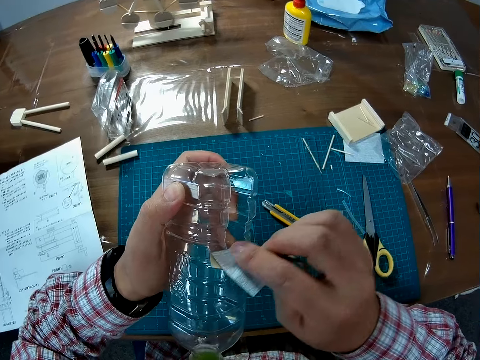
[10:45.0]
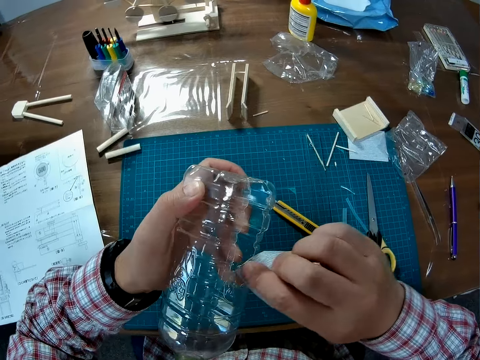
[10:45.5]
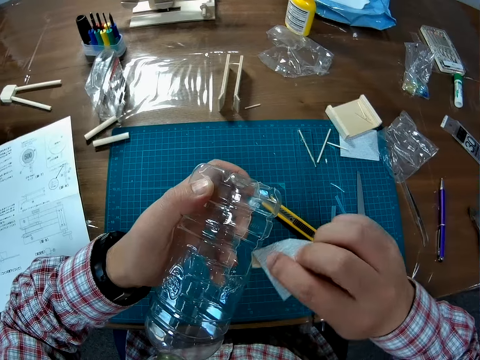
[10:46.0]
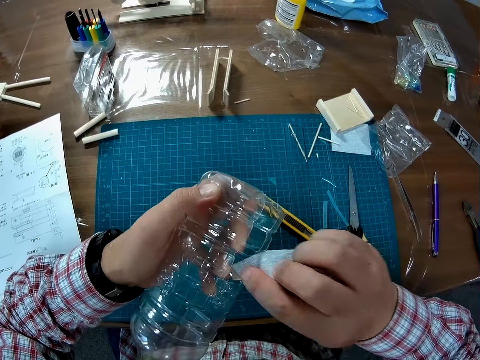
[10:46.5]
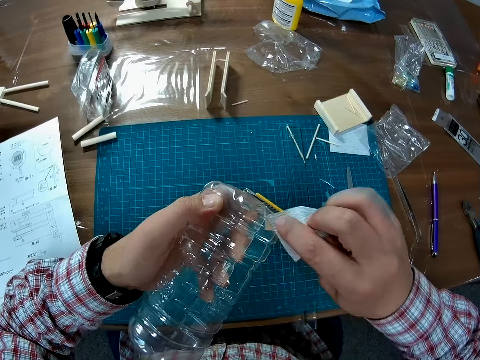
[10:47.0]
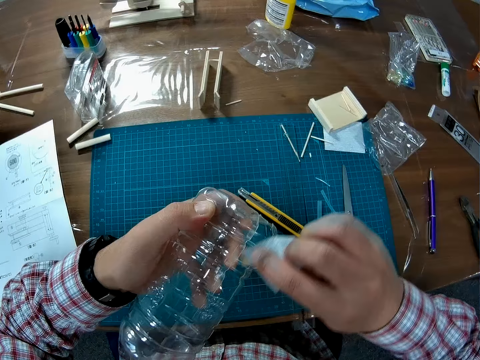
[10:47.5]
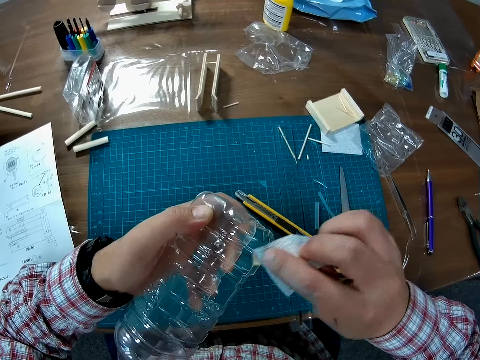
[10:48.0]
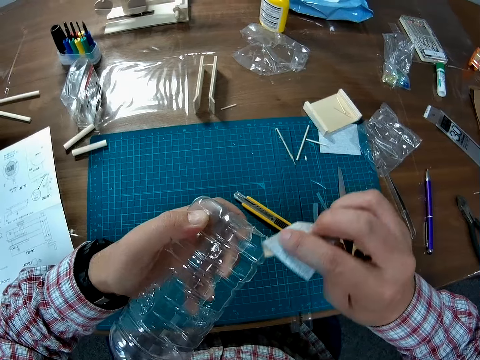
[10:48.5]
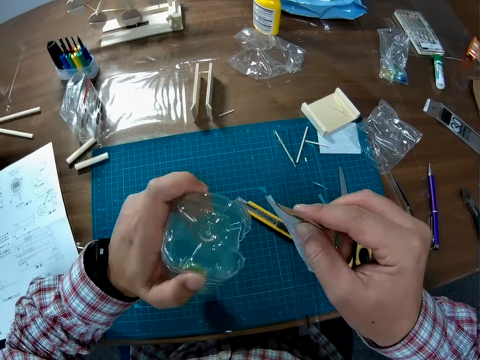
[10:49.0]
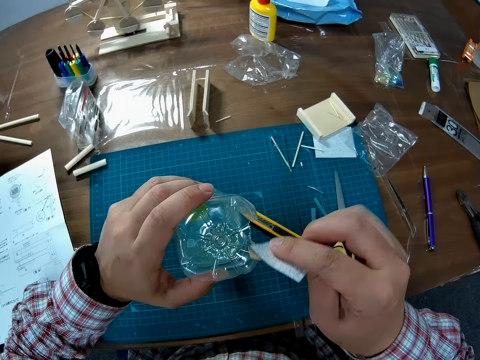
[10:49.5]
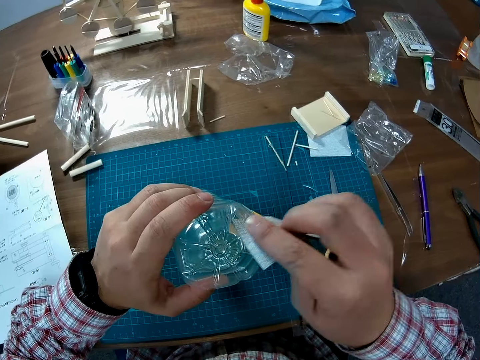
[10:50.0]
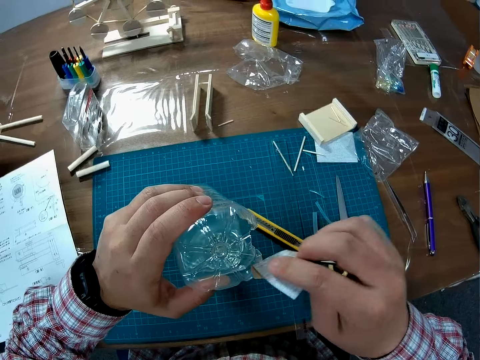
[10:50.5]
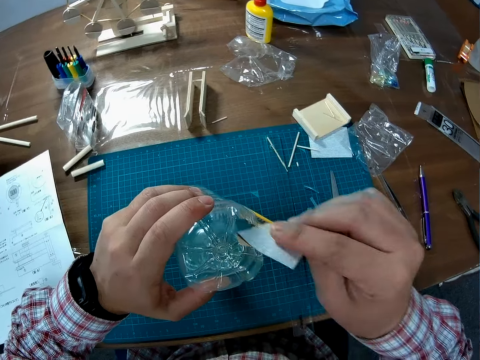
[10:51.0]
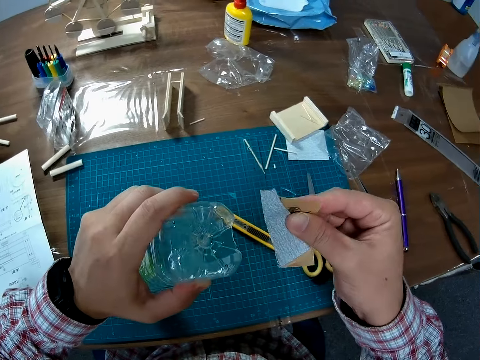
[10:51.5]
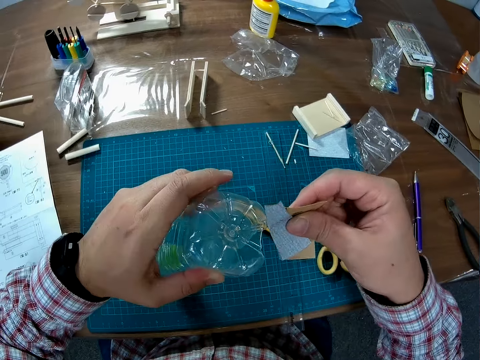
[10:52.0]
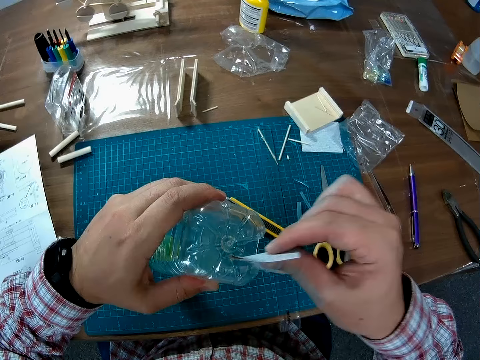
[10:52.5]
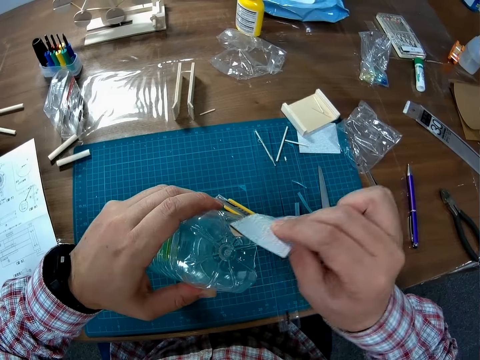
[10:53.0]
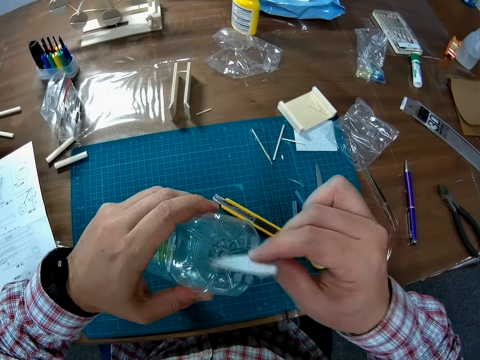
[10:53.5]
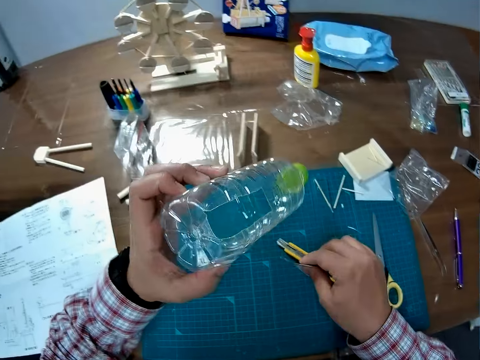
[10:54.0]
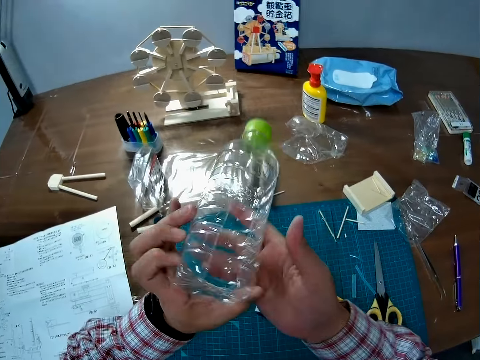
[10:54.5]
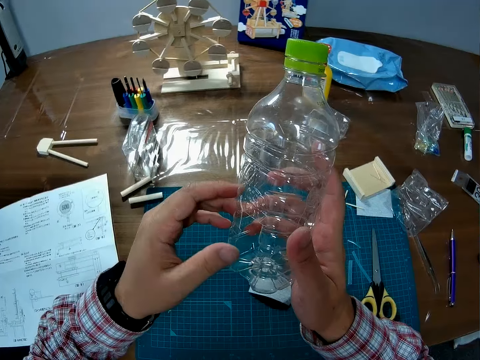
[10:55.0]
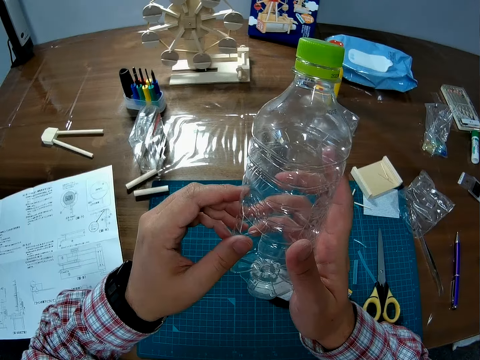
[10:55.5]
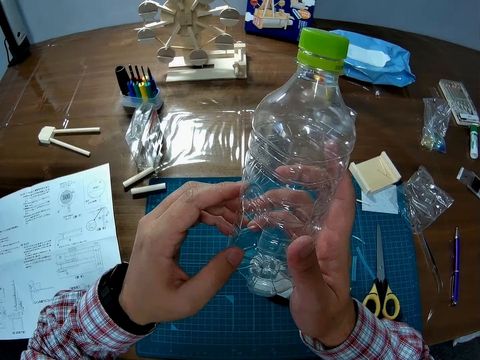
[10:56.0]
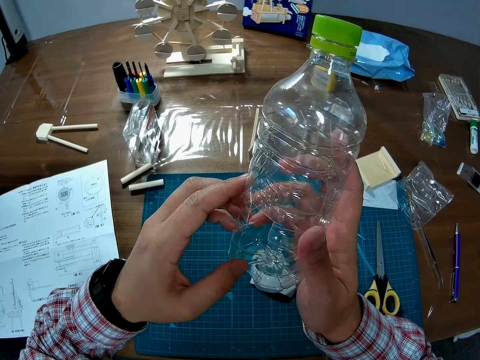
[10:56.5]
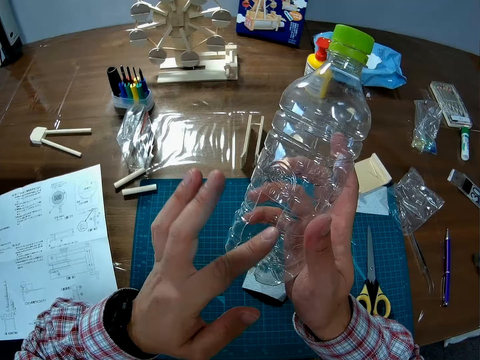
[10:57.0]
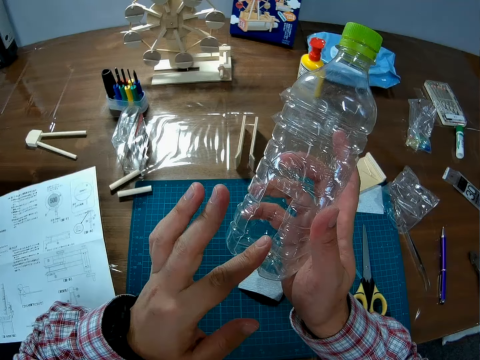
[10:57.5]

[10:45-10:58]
The camera wearer turns the bottle. They scratch the sandpaper on the bottle. They drop the sandpaper. They turn the bottle. They touch the edge of the plastic bottle.

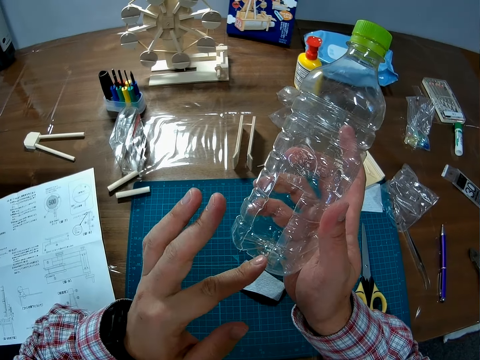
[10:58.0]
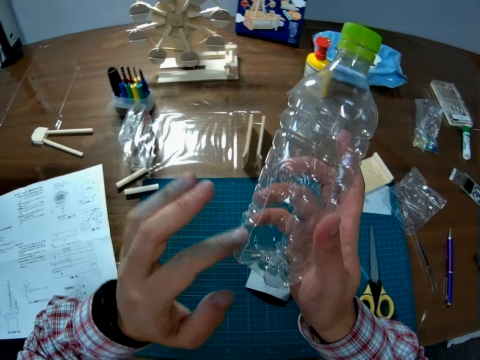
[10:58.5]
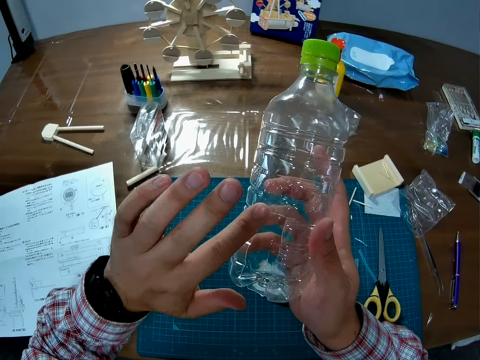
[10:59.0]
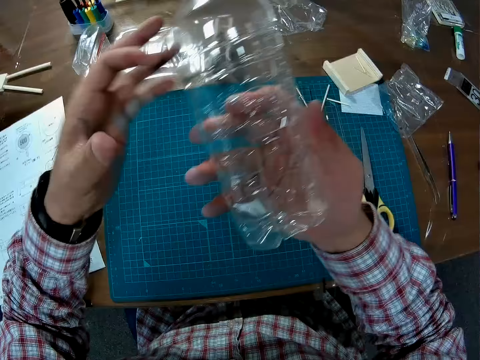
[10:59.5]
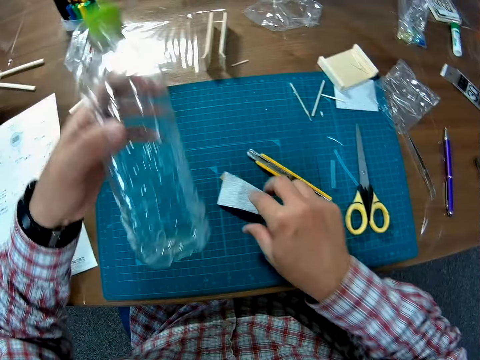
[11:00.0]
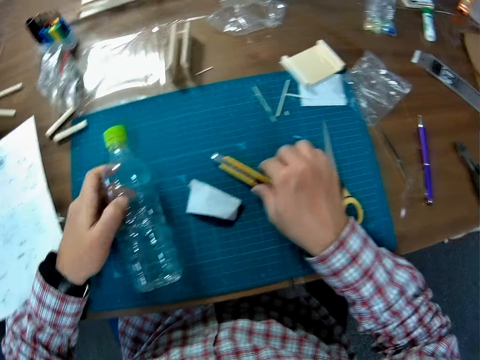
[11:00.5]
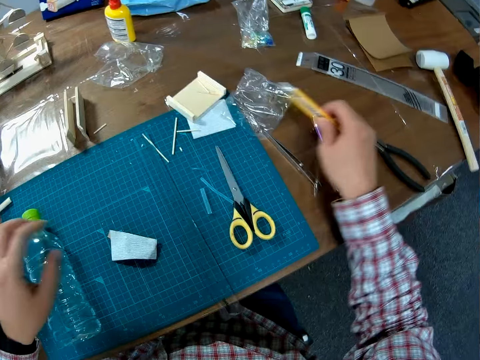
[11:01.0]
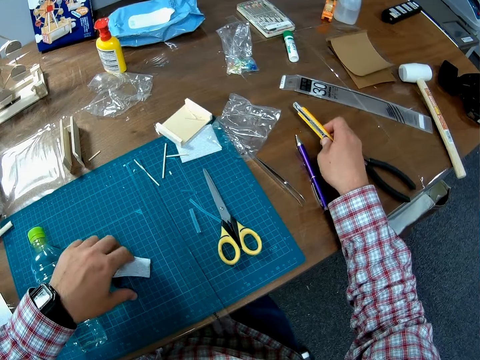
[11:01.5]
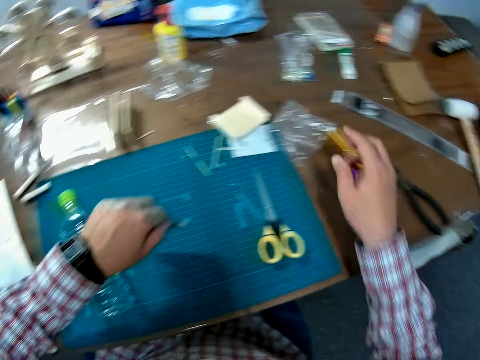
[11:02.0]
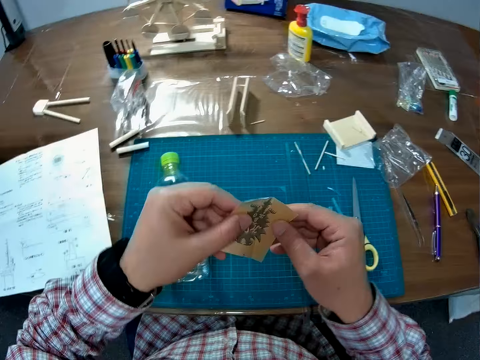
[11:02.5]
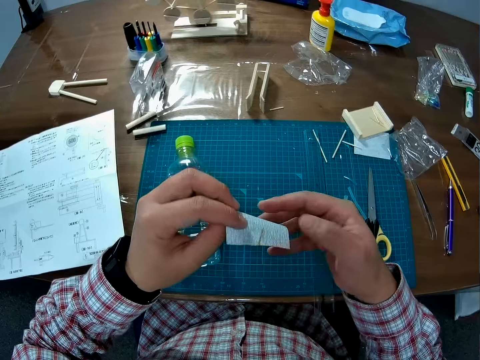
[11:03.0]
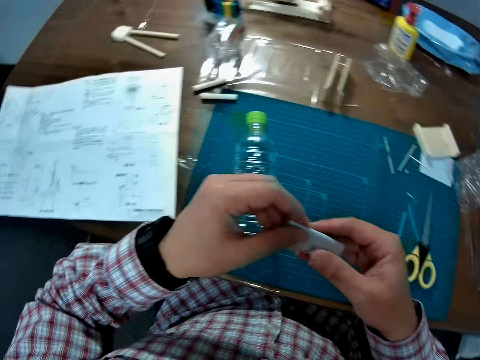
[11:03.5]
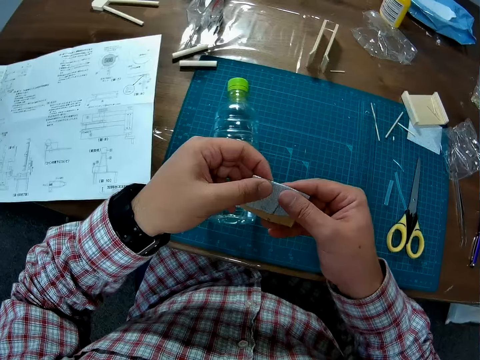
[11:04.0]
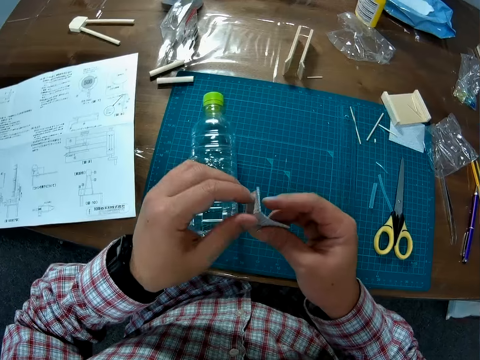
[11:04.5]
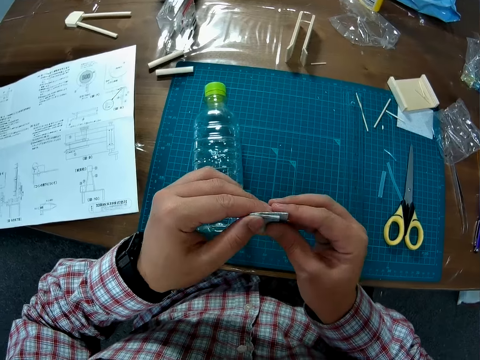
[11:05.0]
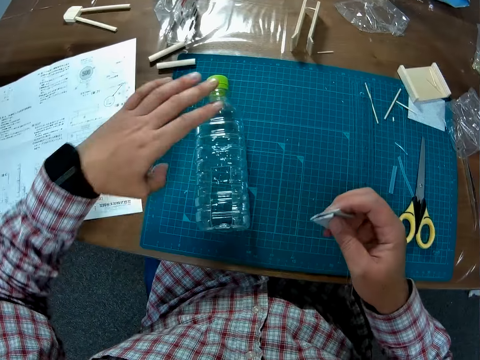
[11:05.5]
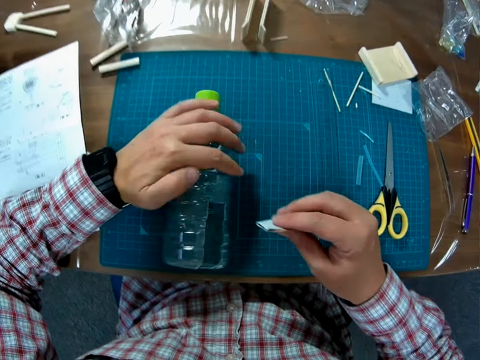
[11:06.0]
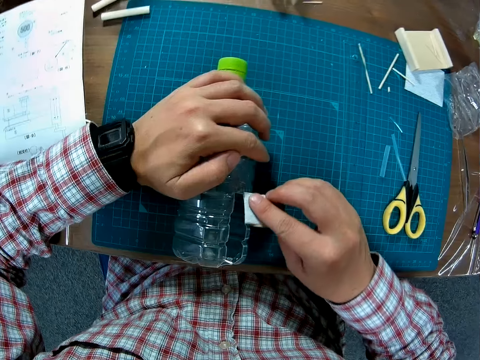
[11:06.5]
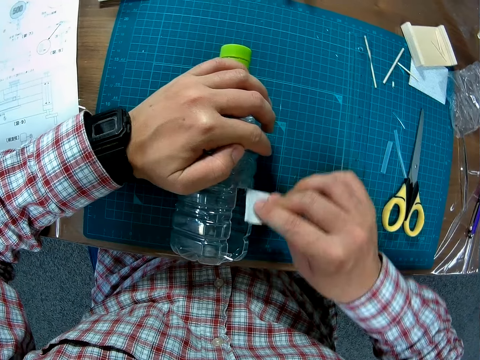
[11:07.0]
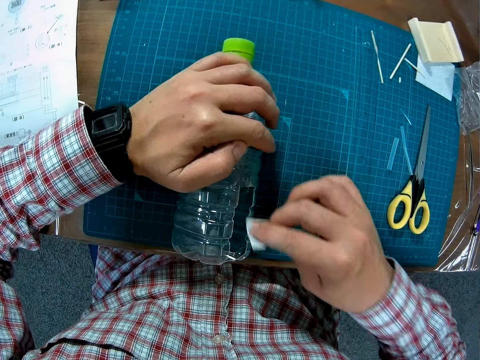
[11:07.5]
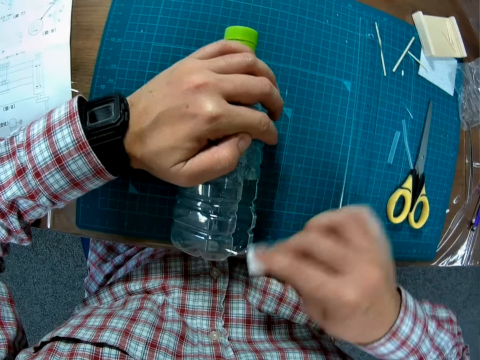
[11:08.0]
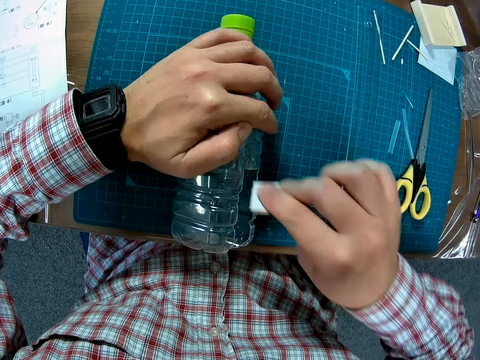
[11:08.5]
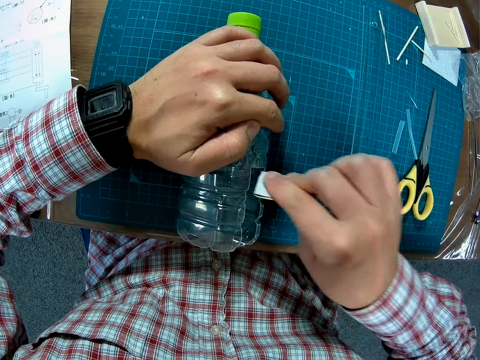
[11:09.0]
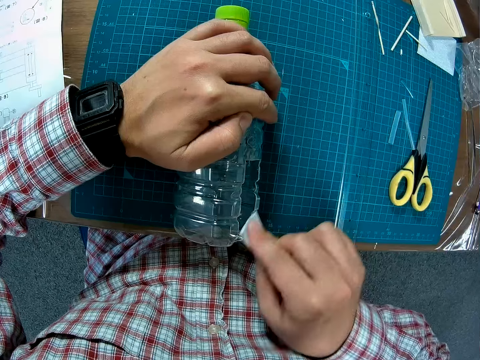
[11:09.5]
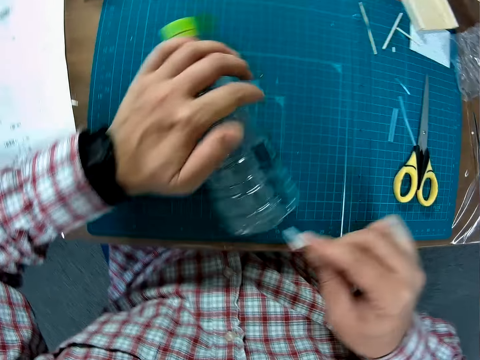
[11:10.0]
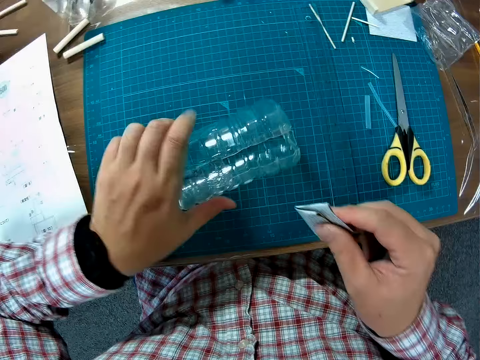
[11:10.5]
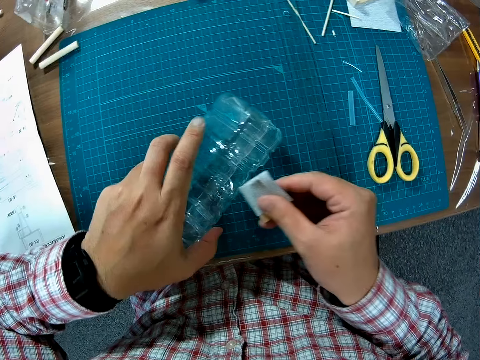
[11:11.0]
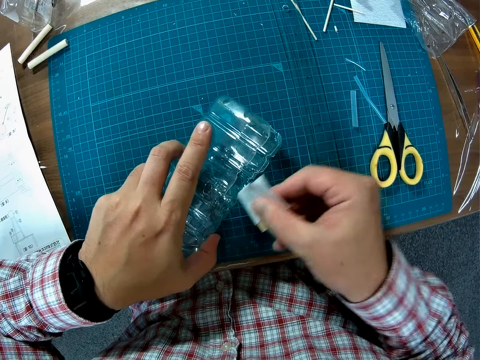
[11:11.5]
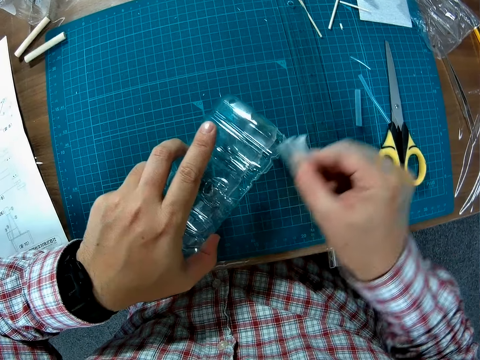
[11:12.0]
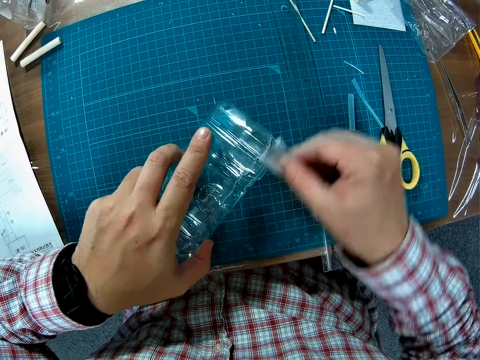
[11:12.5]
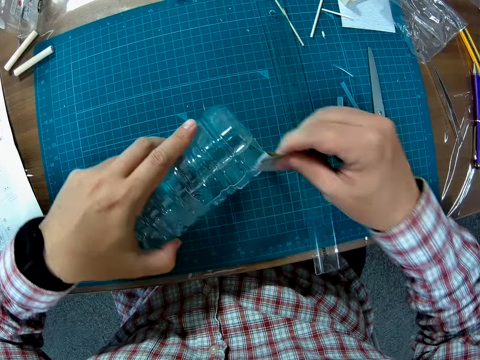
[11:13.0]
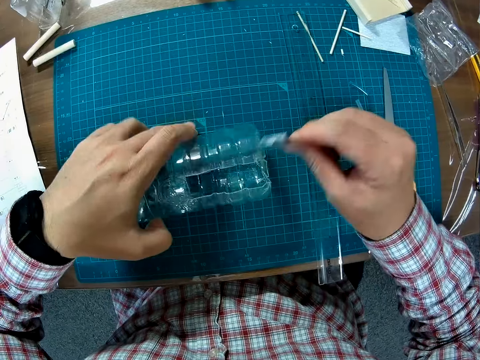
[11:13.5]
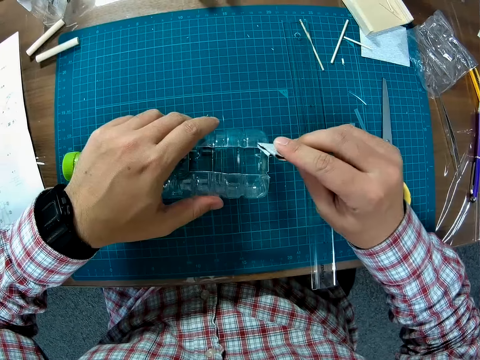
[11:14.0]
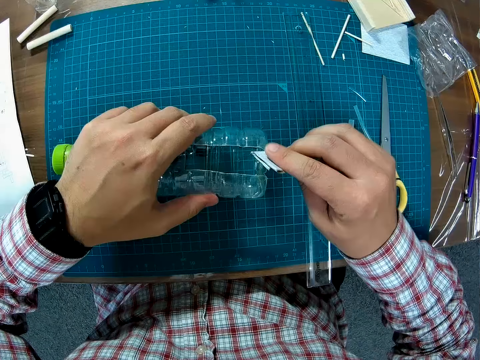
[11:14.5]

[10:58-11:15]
The camera wearer holds the bottle with his finger. He drops the sandpaper. He drops the bottle on the table. He picks up the scoring knife. He picks up the sandpaper. He drops the scoring knife. He unfolds the sandpaper. He folds the sandpaper. He picks up the plastic bottle. He holds the bottle. He scratches the sandpaper on the bottle. He turns the bottle. He scratches the sandpaper on the bottle. He turns the bottle.
